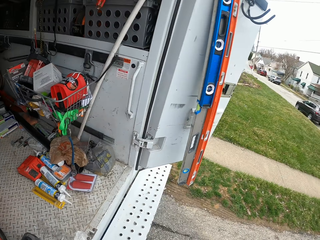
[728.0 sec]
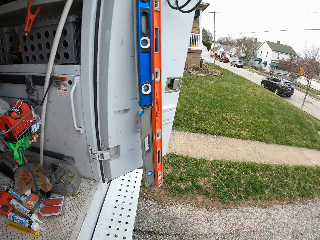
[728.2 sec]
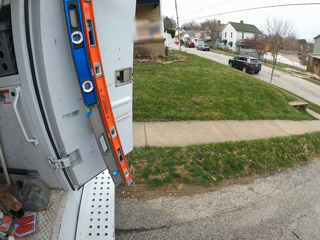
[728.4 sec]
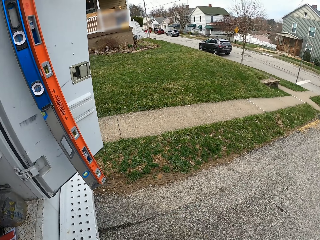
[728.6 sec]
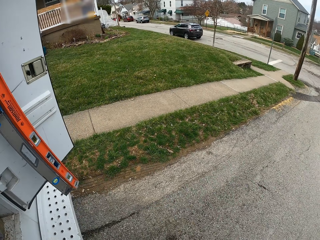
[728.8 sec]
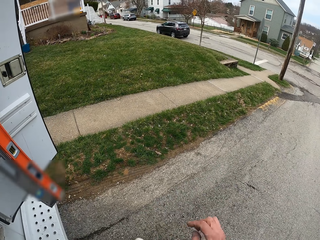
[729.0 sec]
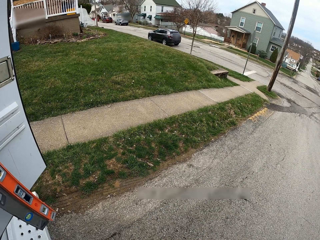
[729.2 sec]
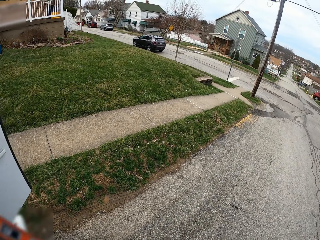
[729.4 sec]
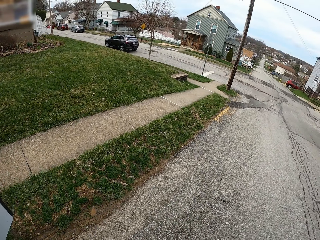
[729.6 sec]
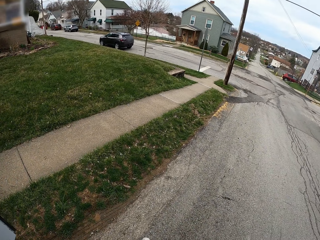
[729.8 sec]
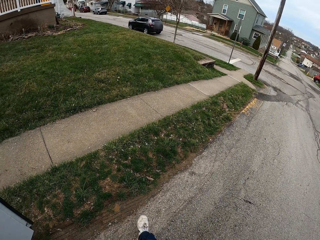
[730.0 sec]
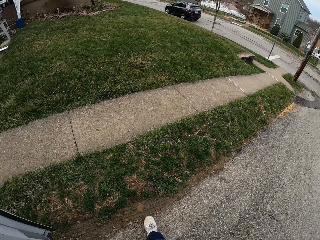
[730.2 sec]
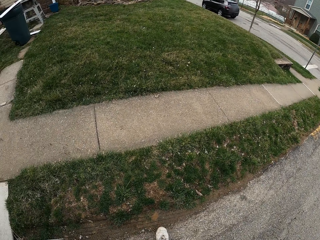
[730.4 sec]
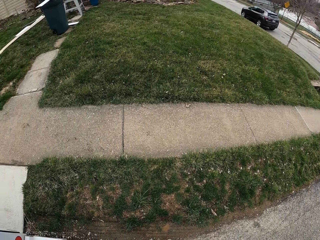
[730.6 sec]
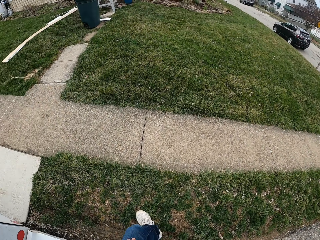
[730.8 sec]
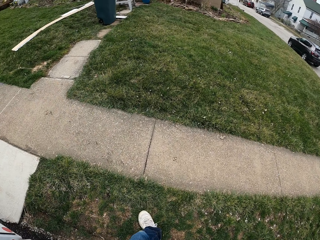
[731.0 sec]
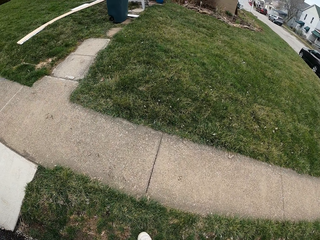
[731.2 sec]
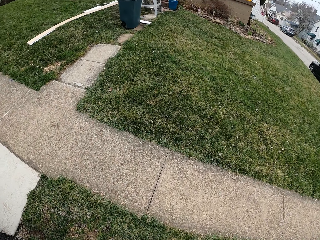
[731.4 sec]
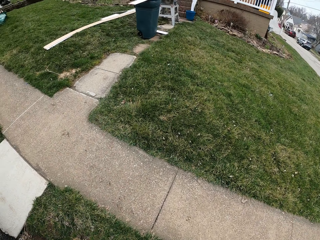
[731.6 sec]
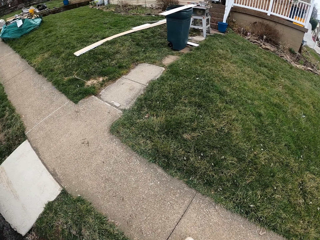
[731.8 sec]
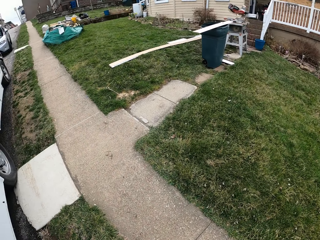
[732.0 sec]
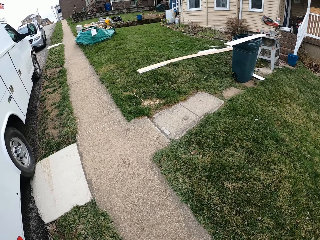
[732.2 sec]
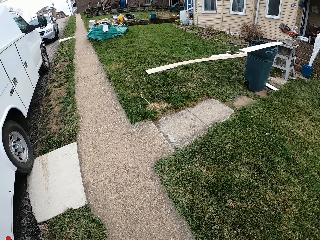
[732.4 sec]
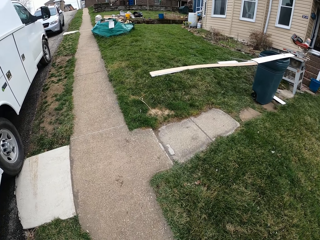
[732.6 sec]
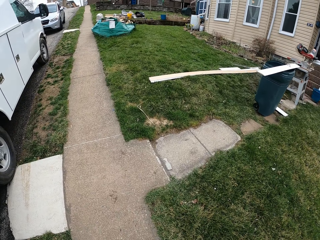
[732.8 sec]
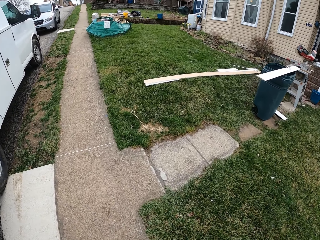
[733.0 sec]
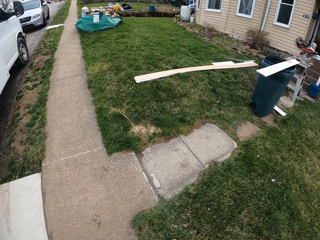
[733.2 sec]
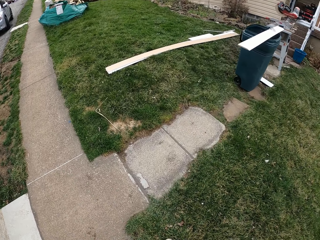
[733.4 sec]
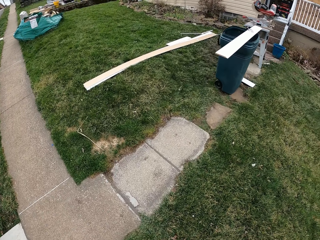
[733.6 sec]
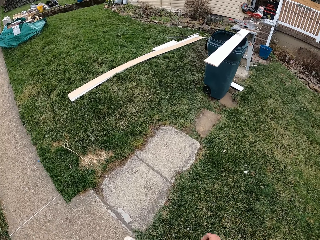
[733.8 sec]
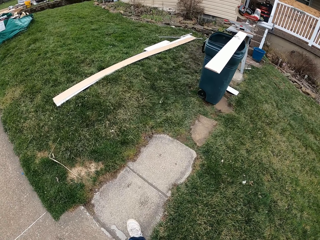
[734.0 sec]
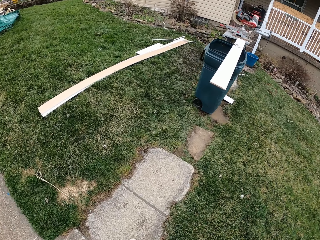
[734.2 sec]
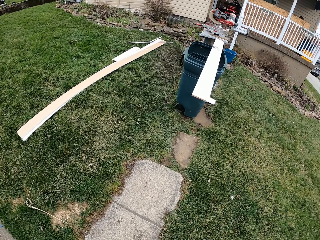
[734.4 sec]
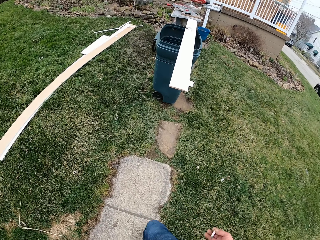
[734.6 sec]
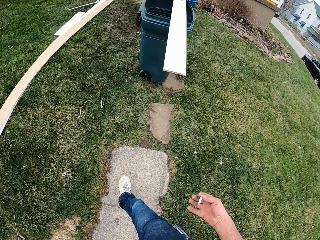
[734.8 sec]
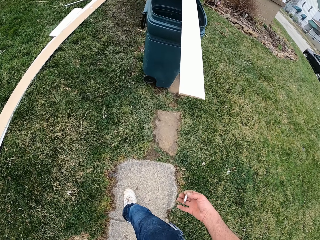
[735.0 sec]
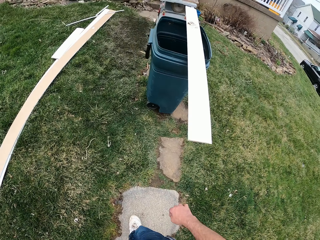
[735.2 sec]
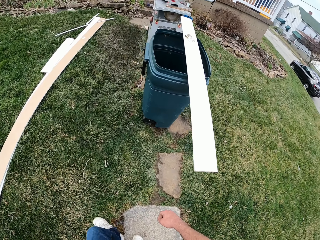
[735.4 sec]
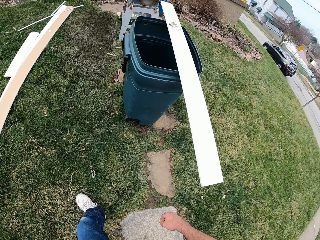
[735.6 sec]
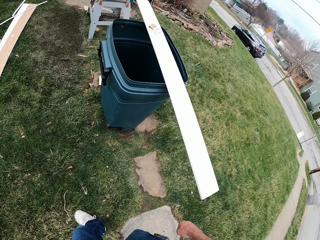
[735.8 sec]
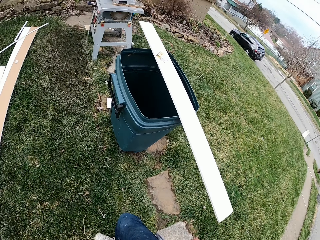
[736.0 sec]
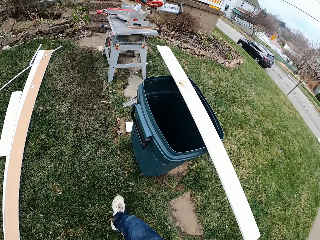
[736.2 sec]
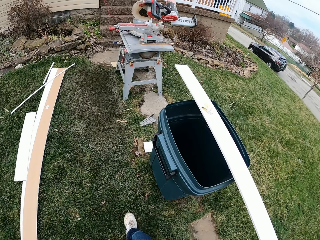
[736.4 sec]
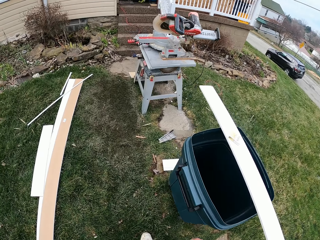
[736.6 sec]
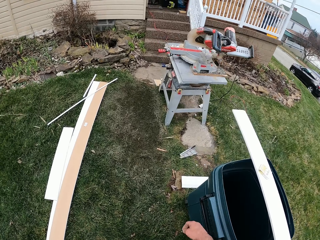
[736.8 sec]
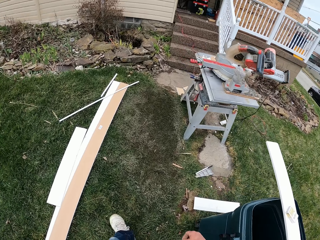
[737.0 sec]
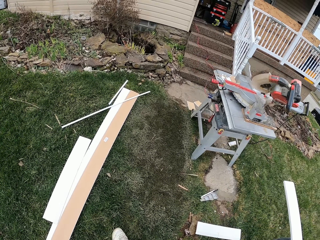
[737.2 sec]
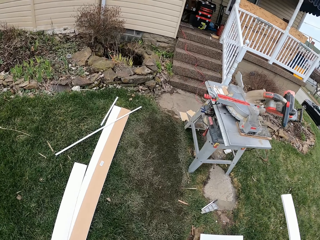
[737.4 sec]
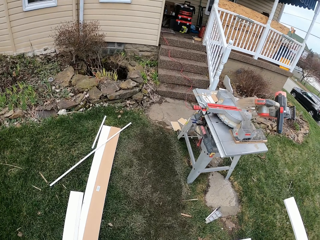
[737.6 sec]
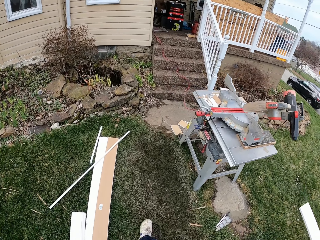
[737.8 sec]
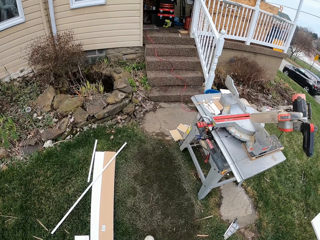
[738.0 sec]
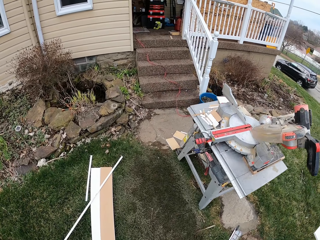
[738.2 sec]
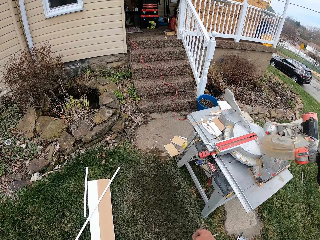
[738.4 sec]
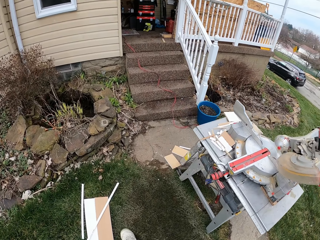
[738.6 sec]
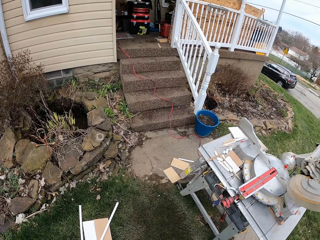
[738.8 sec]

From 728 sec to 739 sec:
The camera wearer walks to a house.

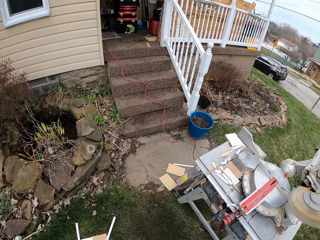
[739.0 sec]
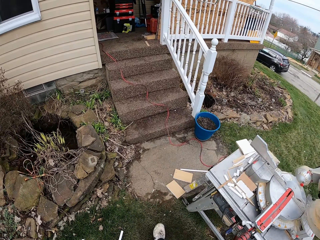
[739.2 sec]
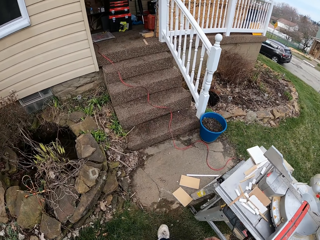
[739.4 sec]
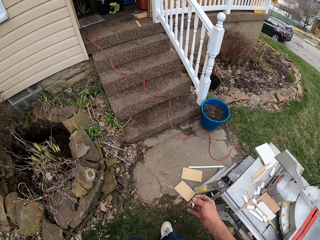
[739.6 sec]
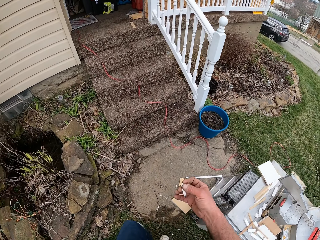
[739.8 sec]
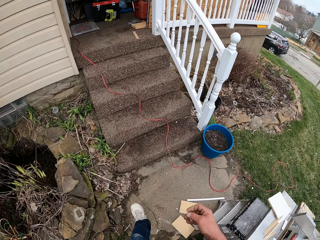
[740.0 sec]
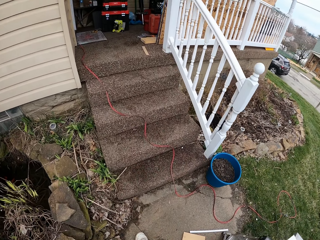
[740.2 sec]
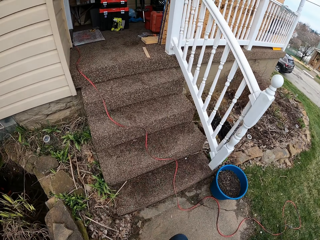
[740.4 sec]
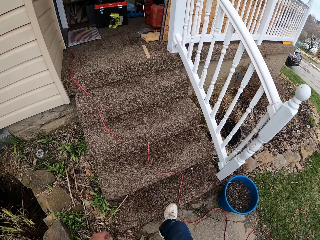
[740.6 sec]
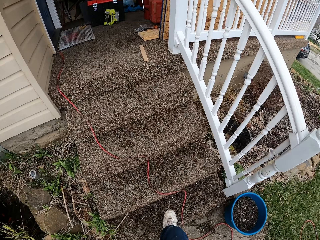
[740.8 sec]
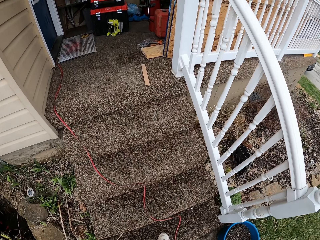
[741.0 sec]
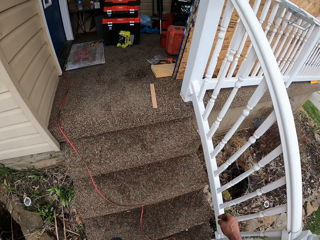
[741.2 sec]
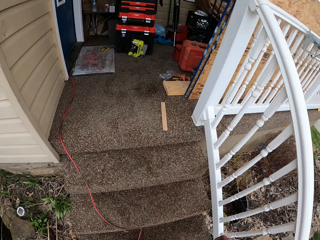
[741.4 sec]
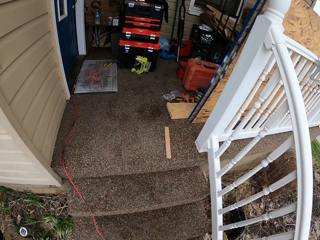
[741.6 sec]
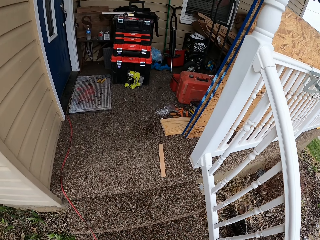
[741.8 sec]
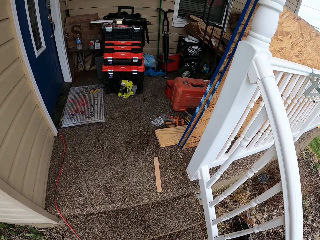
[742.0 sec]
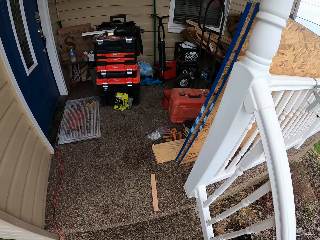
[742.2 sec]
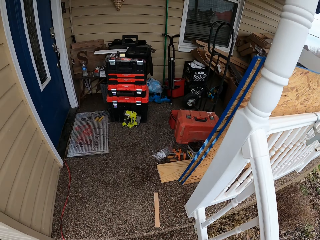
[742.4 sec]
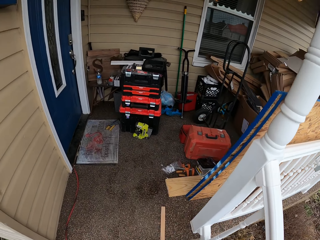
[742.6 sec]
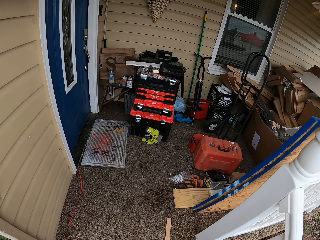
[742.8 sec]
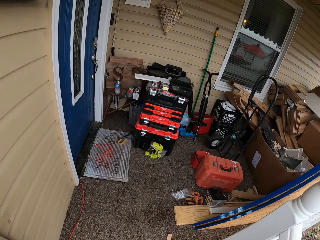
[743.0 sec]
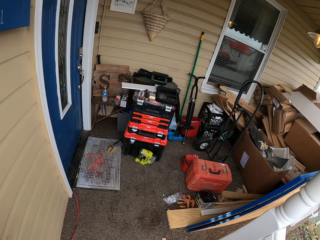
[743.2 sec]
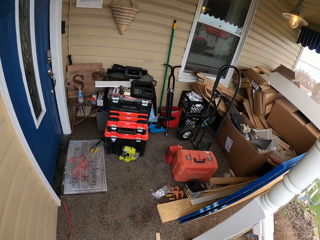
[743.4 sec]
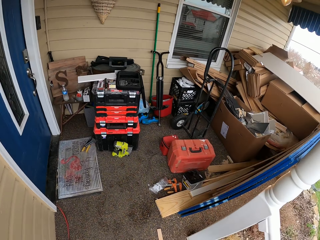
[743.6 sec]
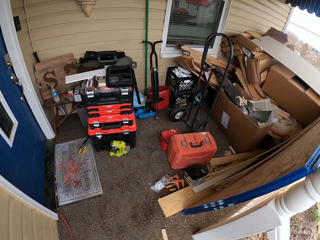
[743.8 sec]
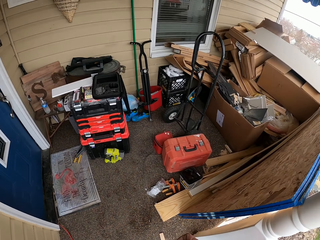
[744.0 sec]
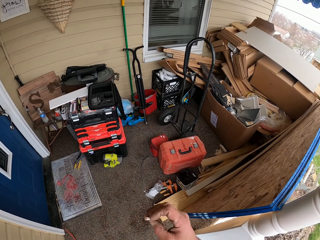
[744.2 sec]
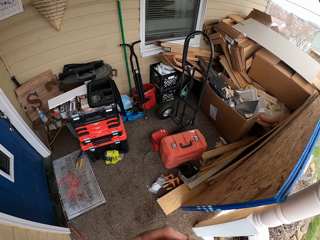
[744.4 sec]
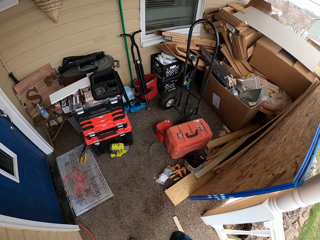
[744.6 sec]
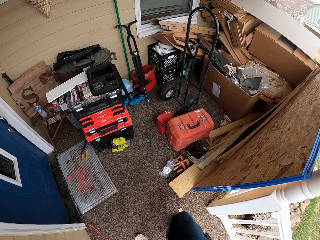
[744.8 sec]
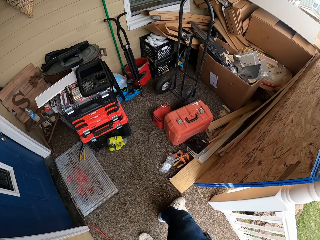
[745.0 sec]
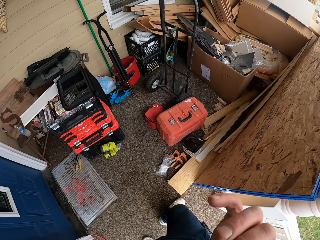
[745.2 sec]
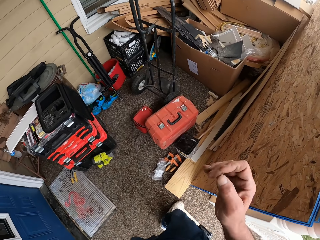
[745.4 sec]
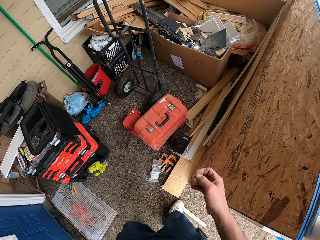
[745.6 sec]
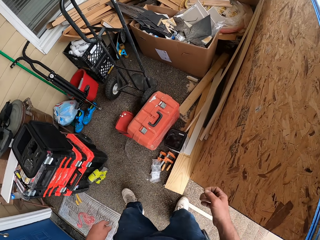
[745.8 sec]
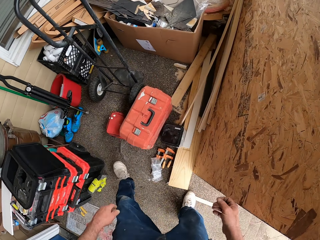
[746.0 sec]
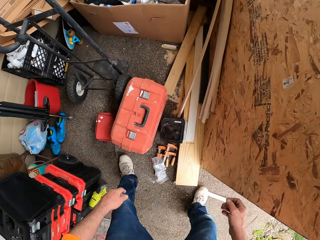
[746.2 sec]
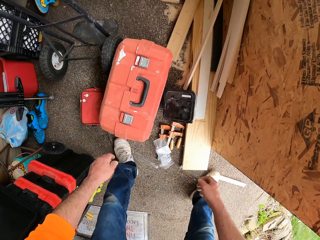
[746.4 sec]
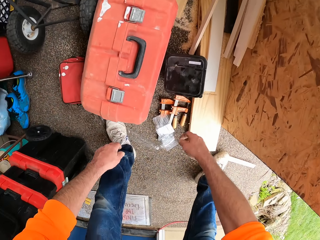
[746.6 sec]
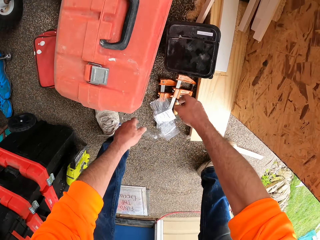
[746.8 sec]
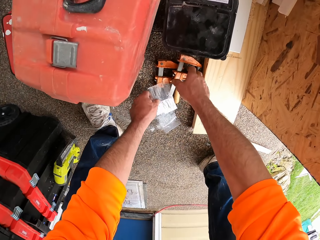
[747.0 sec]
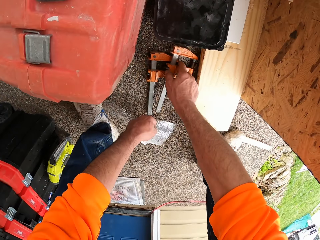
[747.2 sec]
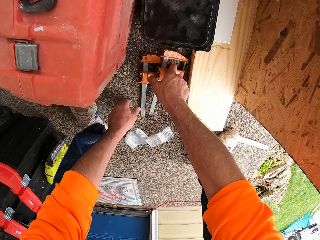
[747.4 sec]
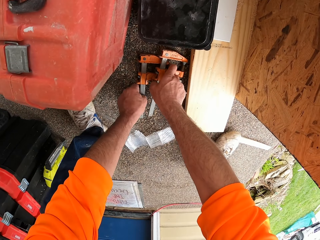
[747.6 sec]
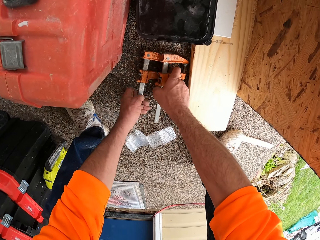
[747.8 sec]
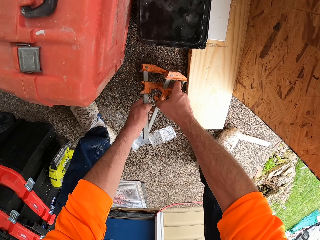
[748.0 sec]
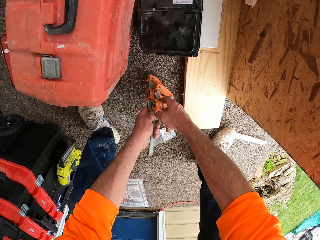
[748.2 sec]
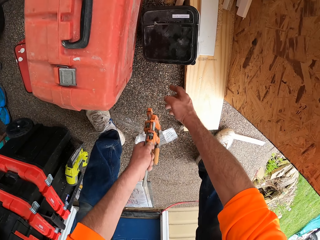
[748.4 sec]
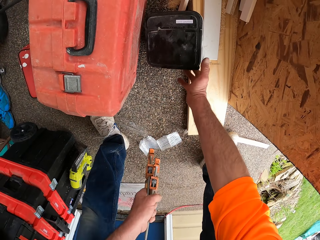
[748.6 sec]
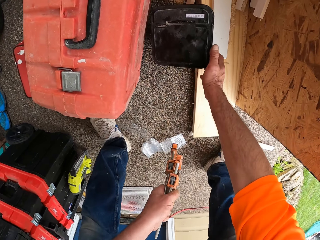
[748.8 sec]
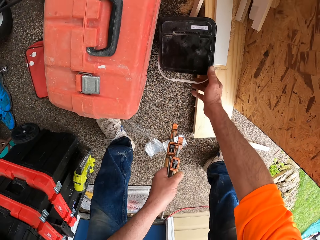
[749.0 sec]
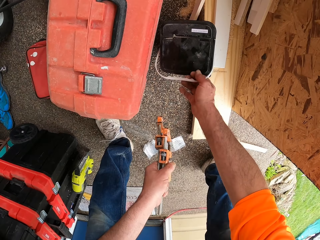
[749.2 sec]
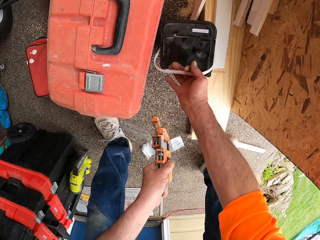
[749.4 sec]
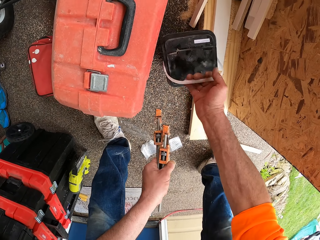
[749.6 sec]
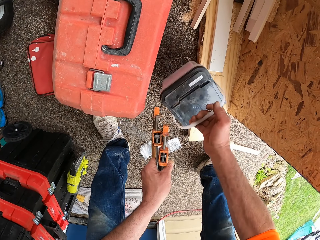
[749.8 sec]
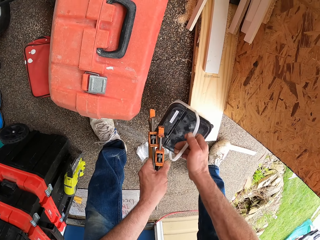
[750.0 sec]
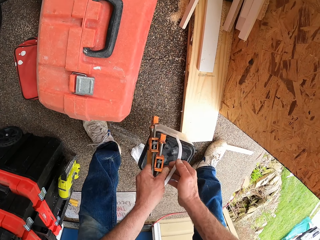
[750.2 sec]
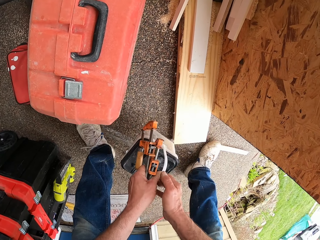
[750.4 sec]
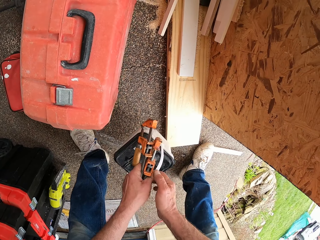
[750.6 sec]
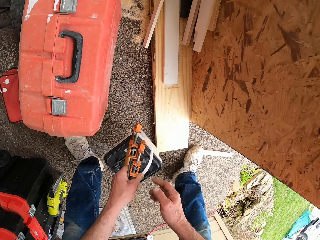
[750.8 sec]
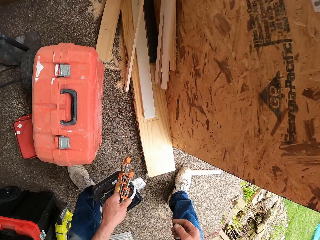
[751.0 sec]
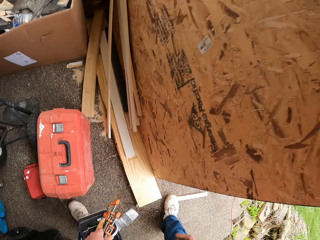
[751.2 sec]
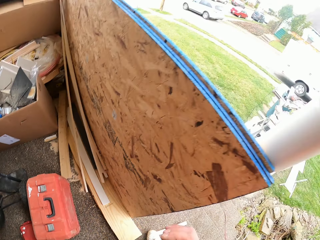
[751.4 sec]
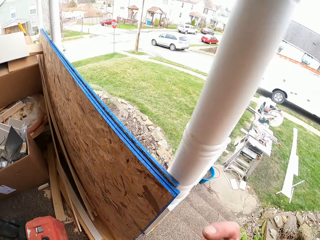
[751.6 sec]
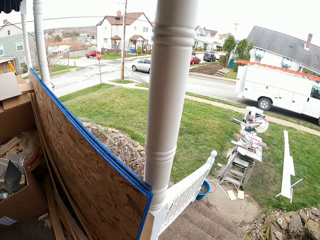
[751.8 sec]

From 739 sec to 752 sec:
The camera wearer climbs up the stairs. He puts the cigarette in his mouth with his right hand. He walks to a house. He carries Vernier calipers or a pipe wrench from the floor with both his hands. He picks up a container from the floor with his right hand. He moves the container to his left hand. He removes the cigarette from the mouth.
